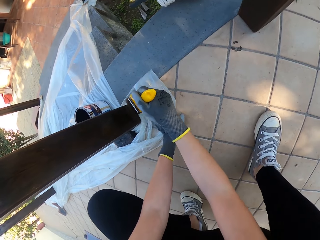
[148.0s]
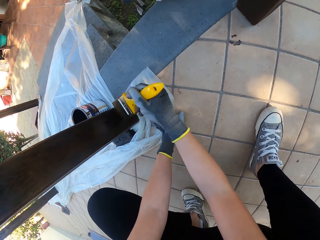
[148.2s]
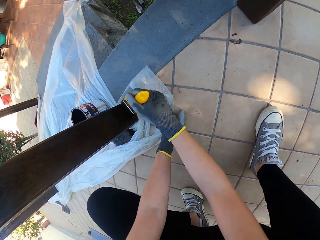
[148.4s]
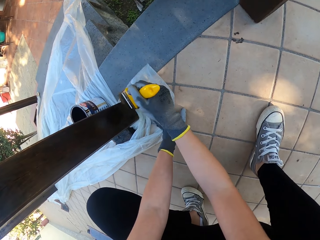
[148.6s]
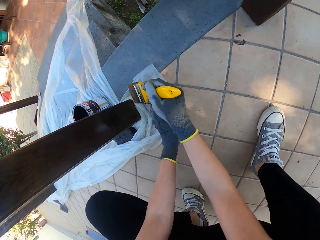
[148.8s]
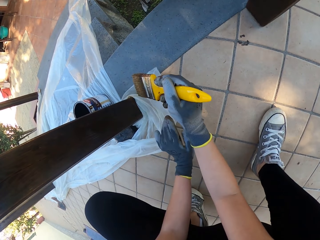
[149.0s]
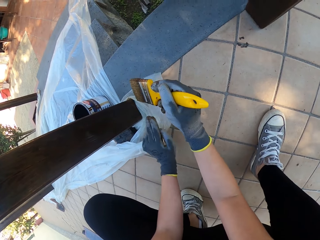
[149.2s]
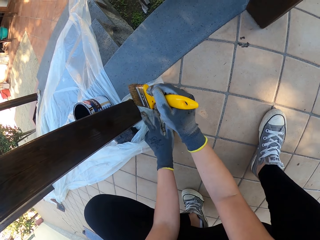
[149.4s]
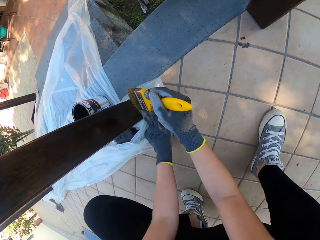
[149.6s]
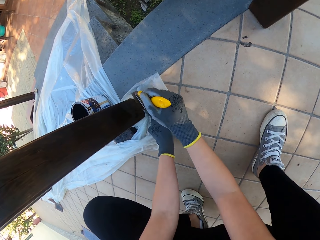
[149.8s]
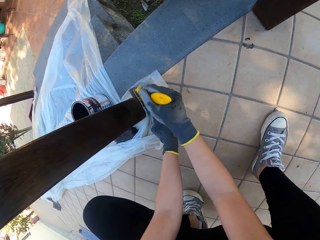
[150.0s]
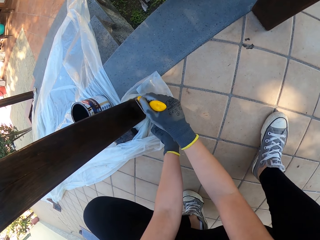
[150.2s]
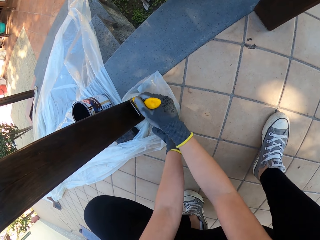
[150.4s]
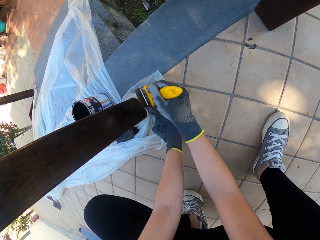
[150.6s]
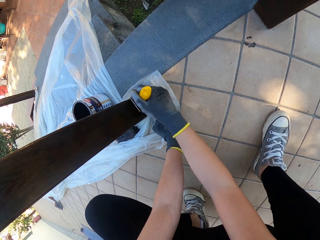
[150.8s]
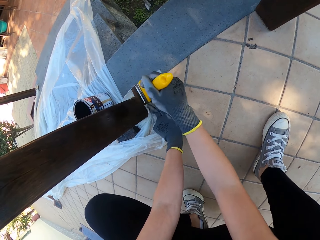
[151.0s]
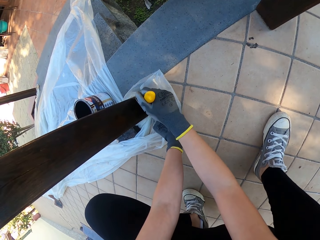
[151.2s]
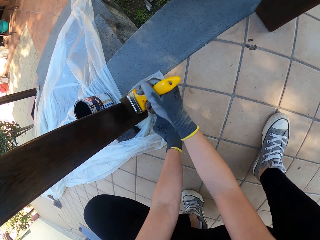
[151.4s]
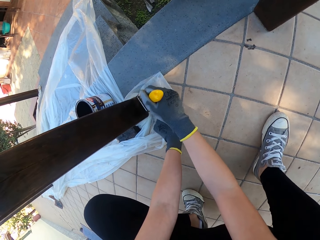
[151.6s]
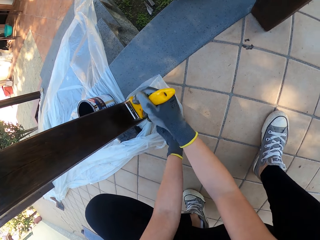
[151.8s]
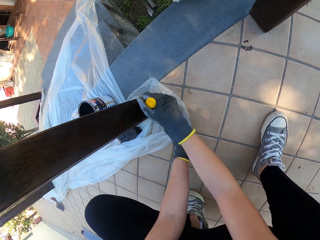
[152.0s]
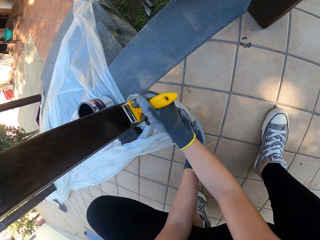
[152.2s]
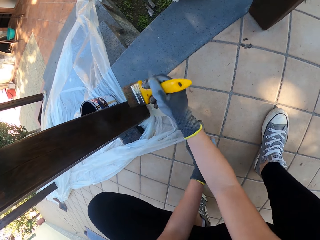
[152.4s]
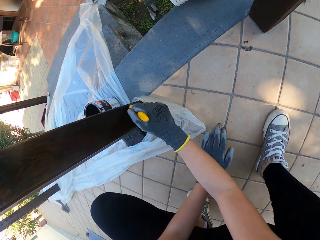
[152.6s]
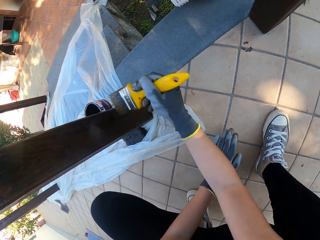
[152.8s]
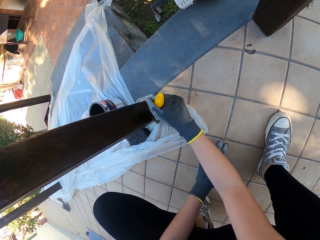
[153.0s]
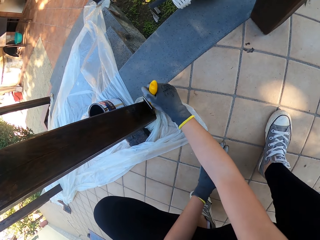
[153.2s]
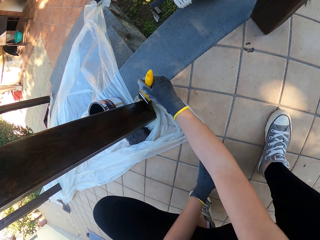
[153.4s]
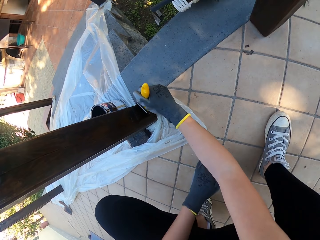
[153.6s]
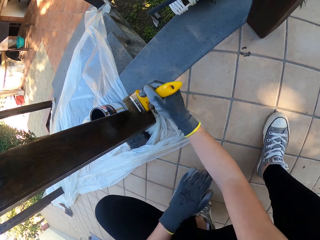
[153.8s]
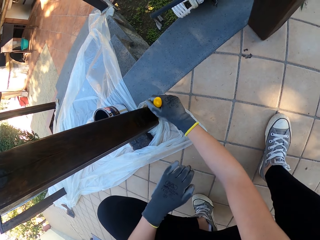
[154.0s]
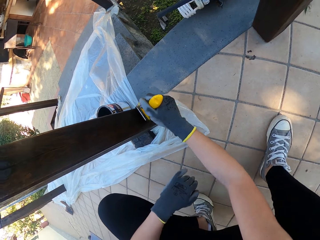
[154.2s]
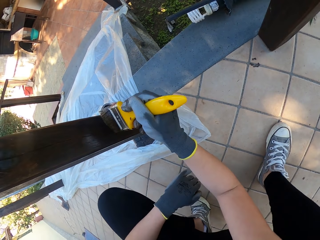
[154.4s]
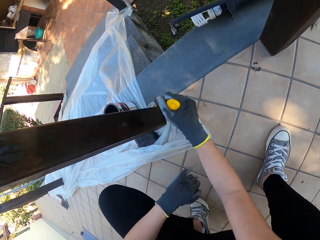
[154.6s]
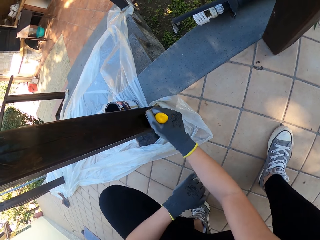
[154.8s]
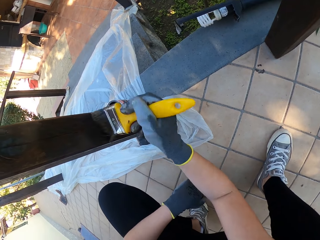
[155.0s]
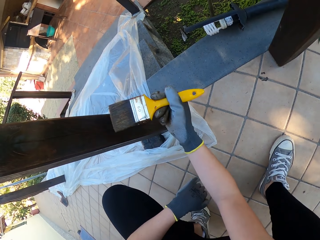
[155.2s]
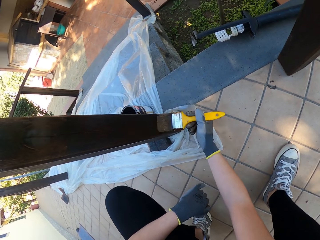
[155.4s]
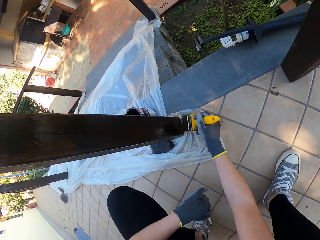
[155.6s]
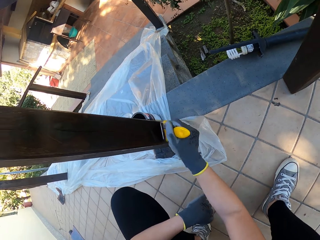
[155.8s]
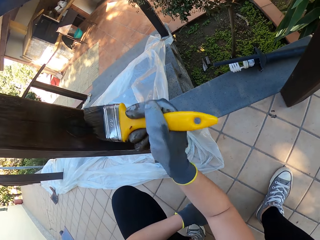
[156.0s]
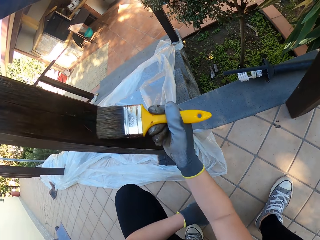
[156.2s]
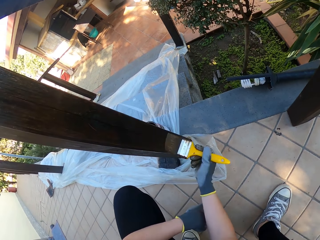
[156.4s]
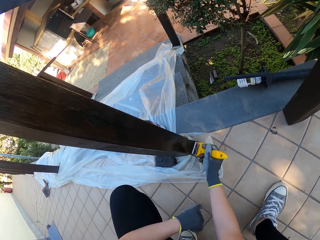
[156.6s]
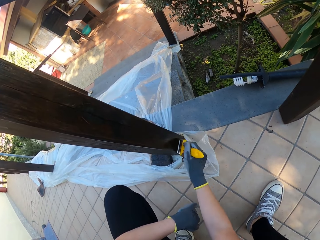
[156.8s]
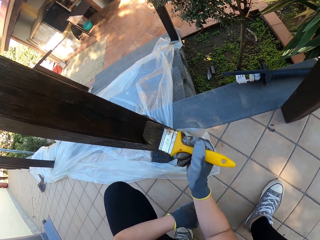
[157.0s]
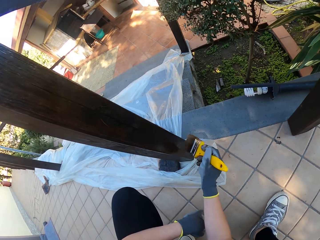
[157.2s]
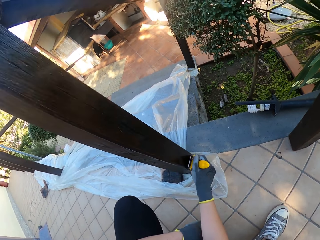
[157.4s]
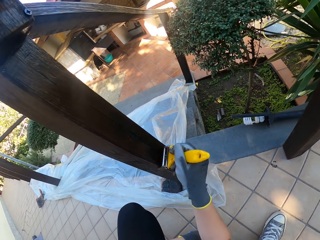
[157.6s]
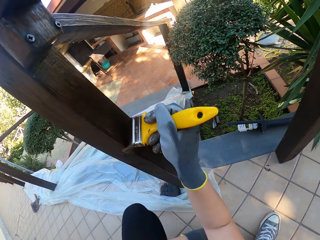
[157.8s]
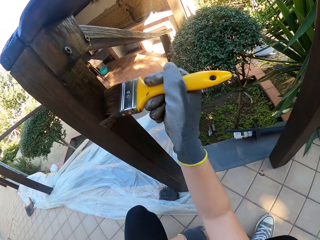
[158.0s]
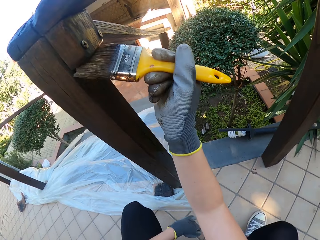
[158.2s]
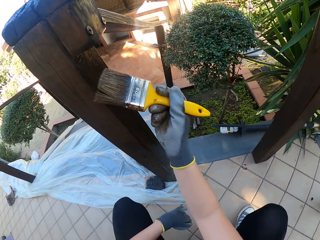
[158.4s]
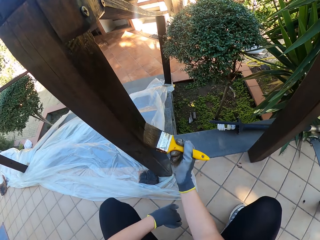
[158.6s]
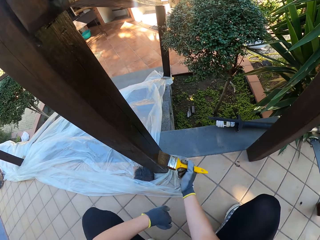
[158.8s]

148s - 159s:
The camera wearer paints the wood.

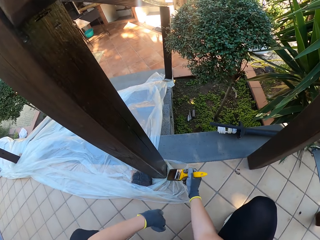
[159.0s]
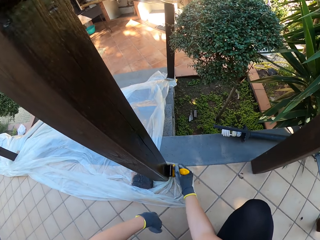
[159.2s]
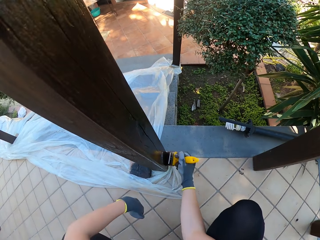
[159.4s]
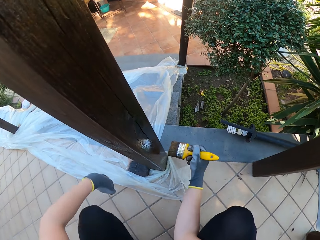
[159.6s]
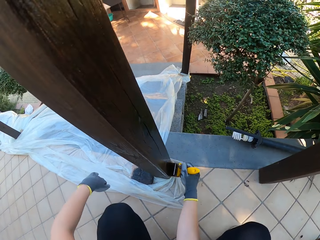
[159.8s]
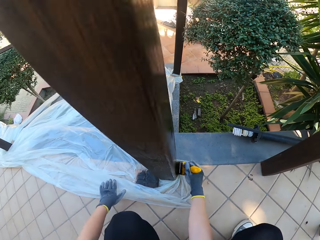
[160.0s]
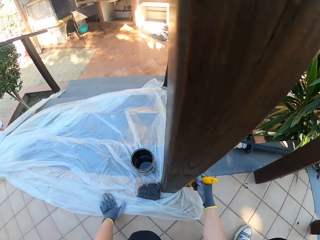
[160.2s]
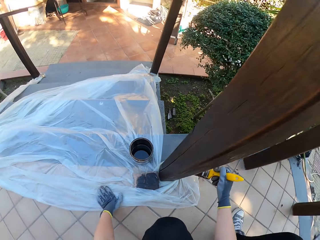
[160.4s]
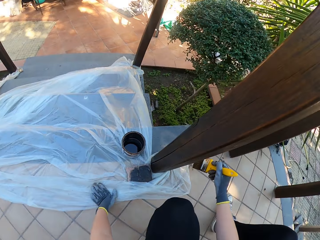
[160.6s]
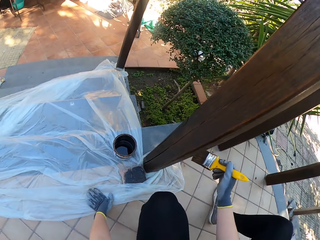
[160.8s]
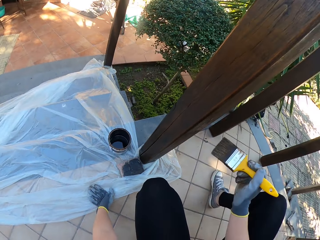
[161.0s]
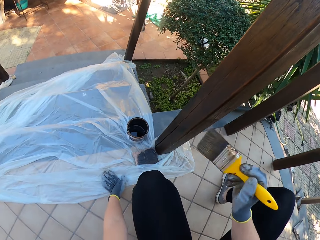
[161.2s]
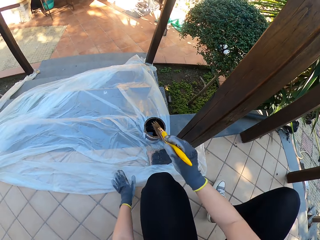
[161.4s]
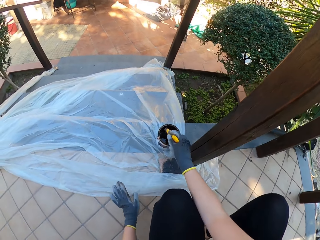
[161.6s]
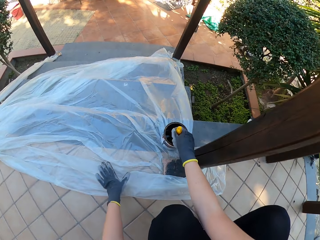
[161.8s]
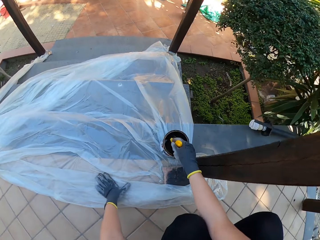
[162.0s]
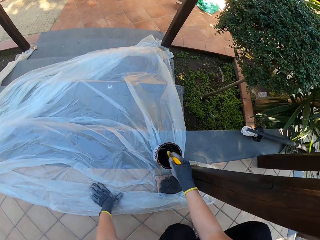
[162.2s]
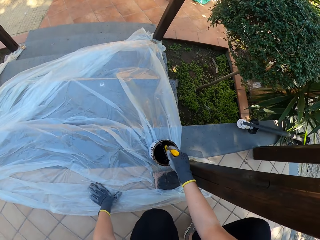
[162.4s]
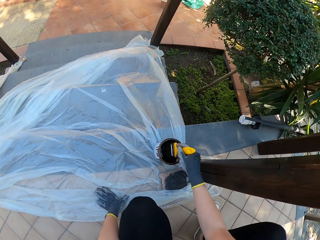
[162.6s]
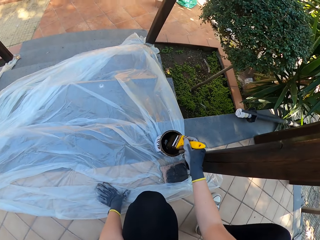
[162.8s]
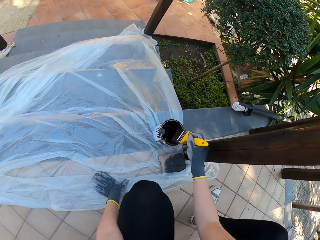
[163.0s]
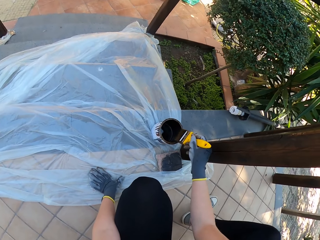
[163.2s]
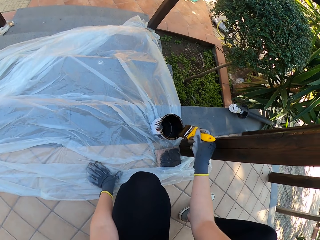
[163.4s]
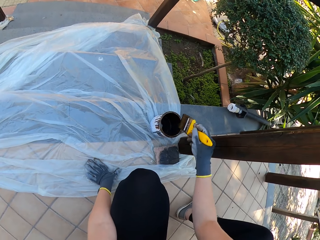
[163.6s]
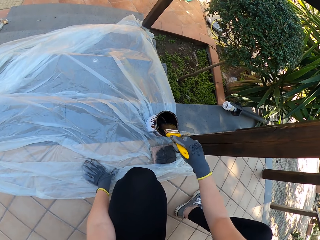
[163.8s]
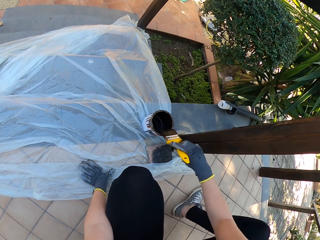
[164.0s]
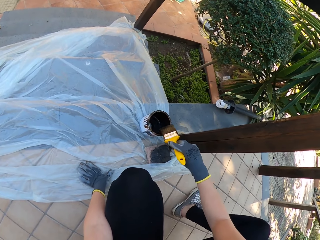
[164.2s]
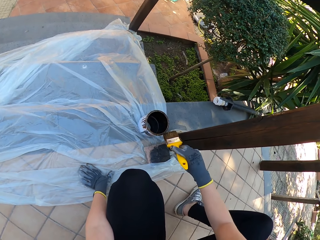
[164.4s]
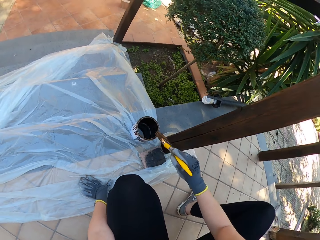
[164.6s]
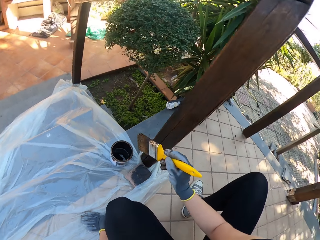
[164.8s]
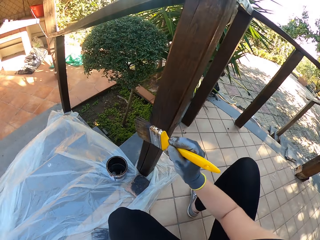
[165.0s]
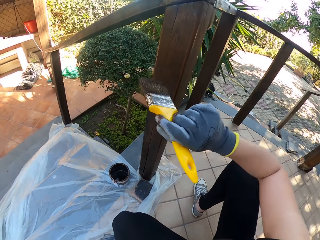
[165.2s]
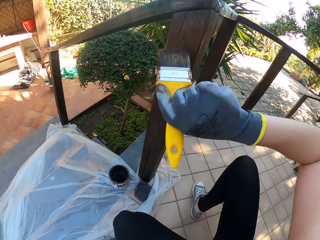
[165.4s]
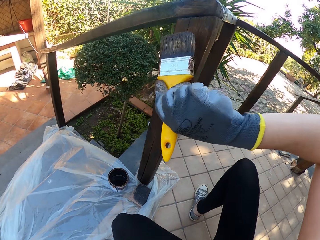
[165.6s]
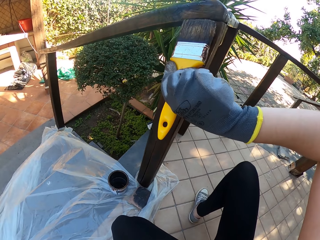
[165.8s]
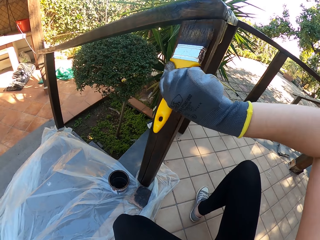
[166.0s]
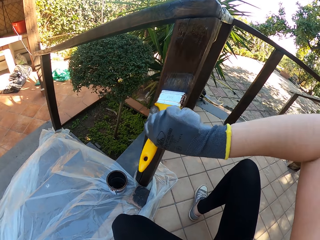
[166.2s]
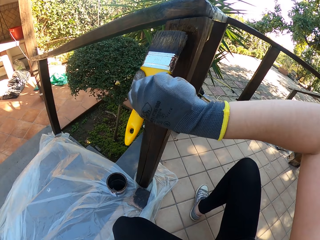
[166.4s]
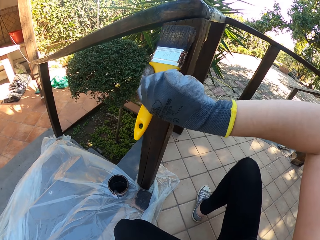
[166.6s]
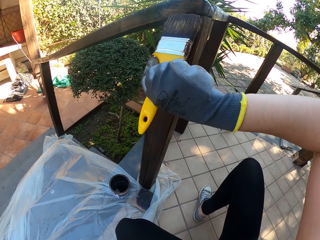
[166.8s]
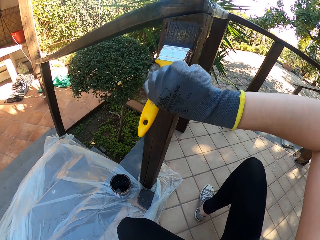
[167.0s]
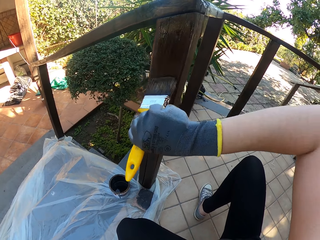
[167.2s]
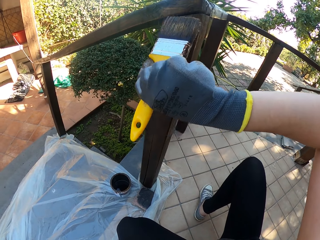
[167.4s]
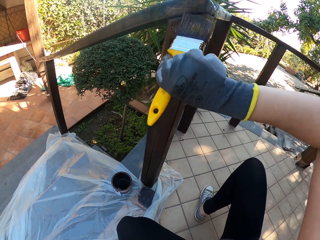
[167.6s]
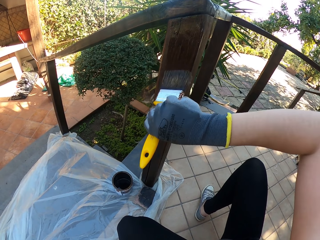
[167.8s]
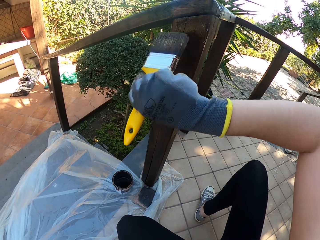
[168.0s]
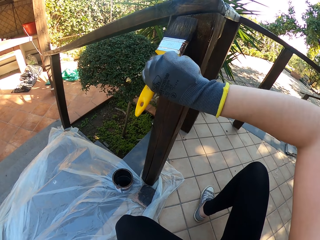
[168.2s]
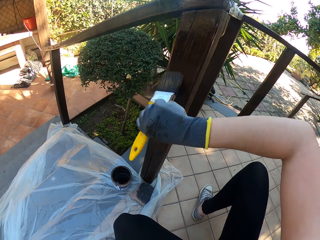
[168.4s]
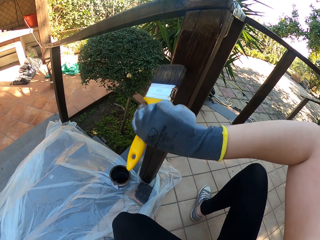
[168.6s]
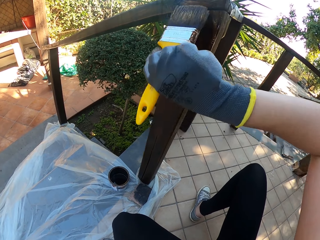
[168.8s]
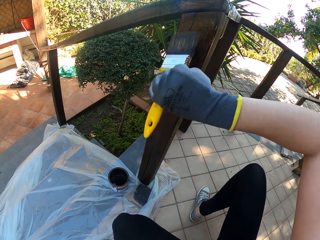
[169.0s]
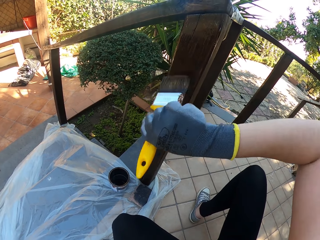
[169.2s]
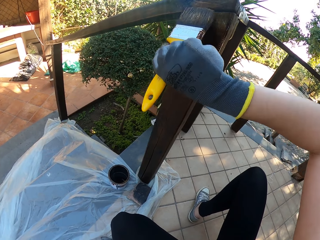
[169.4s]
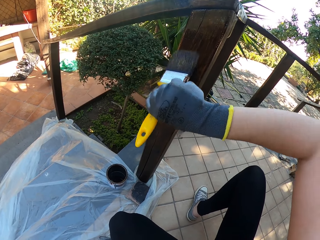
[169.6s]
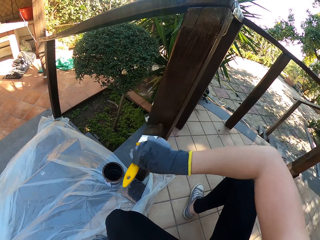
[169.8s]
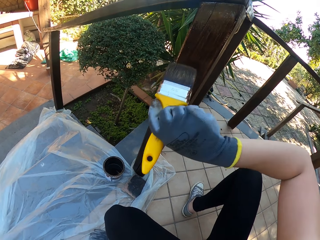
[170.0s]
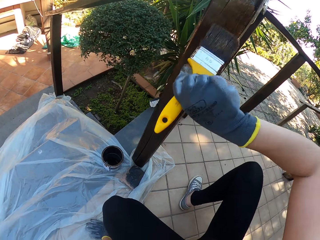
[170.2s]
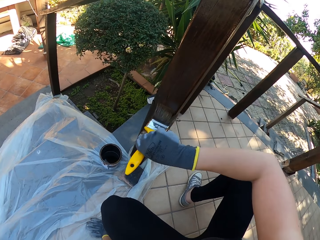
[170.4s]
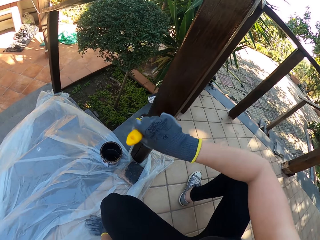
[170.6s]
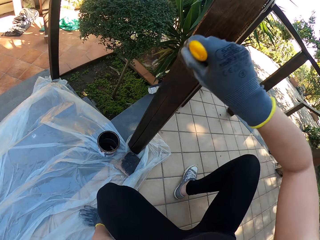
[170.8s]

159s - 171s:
The camera wearer dips a paint brush in a paint tin. They paint a wood.
